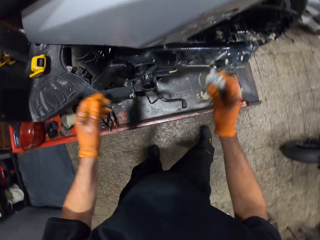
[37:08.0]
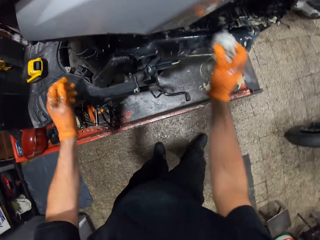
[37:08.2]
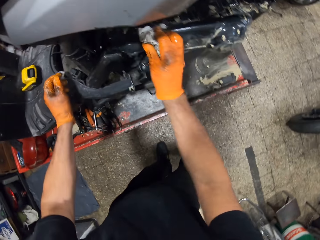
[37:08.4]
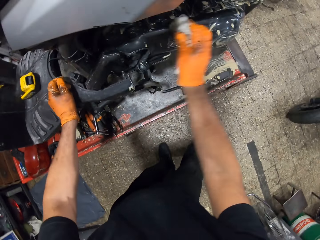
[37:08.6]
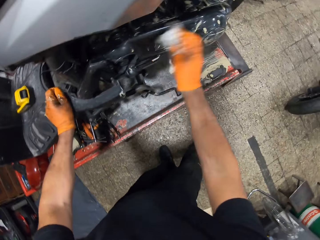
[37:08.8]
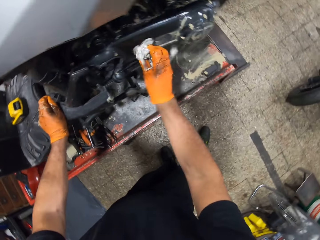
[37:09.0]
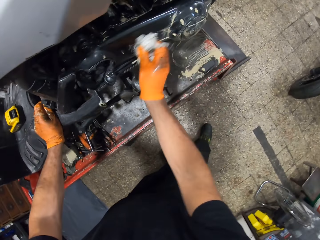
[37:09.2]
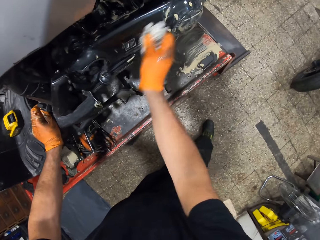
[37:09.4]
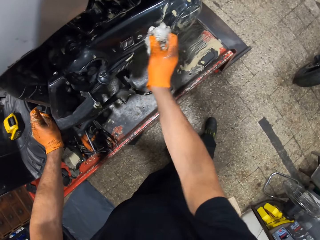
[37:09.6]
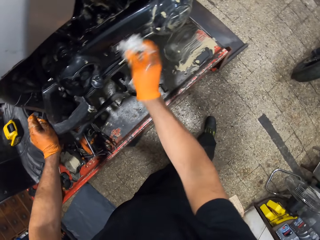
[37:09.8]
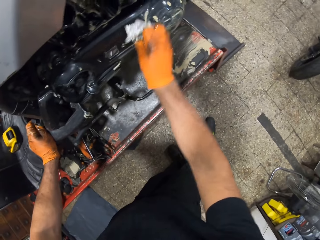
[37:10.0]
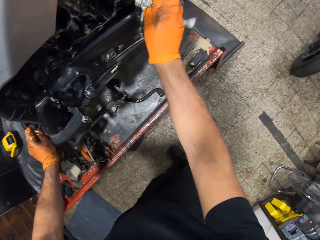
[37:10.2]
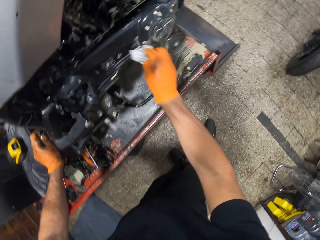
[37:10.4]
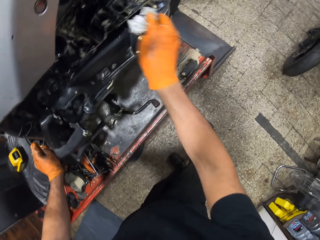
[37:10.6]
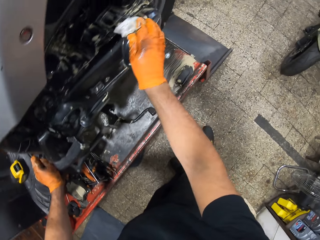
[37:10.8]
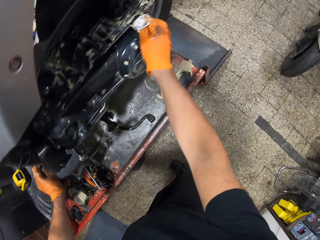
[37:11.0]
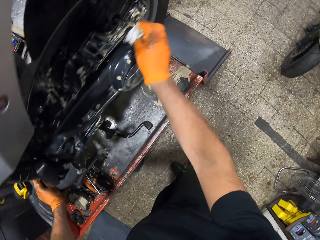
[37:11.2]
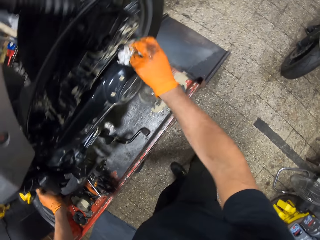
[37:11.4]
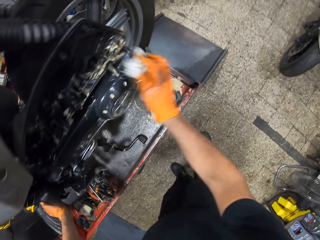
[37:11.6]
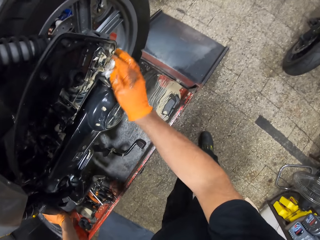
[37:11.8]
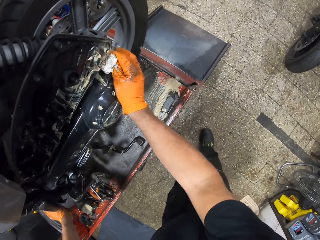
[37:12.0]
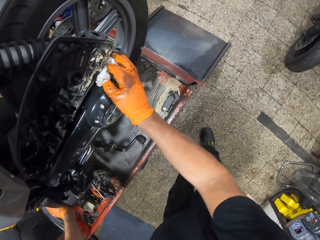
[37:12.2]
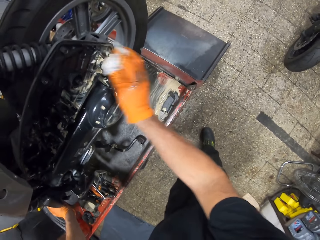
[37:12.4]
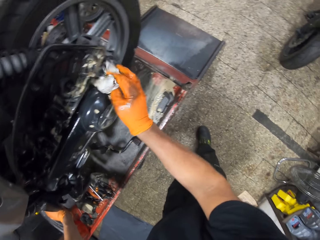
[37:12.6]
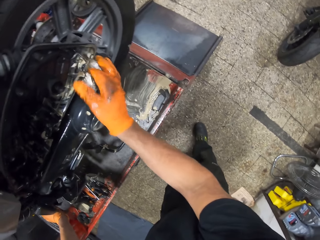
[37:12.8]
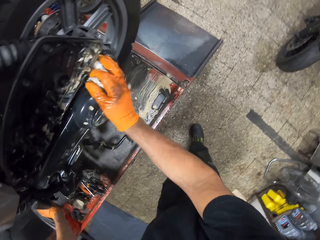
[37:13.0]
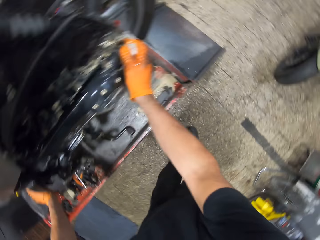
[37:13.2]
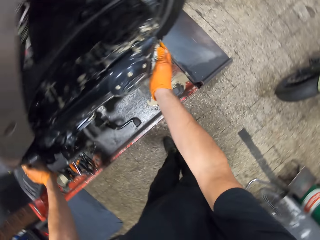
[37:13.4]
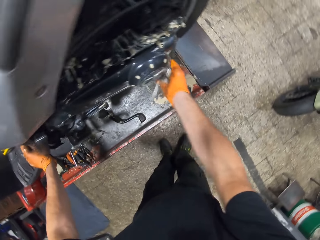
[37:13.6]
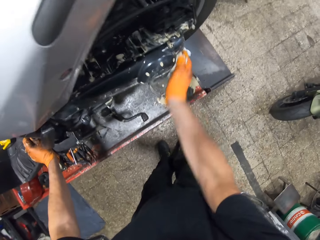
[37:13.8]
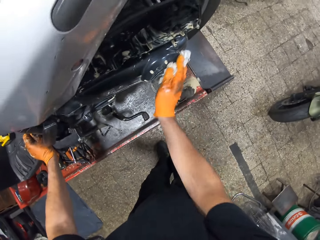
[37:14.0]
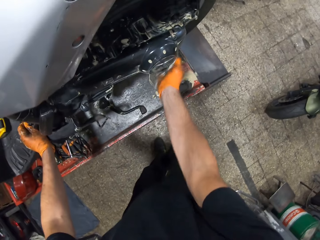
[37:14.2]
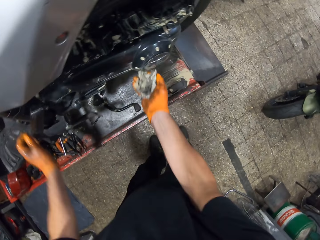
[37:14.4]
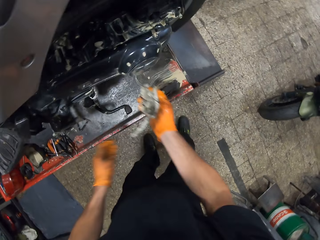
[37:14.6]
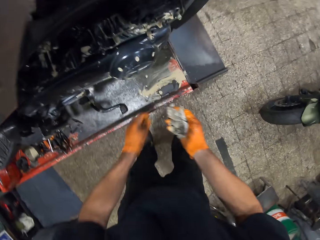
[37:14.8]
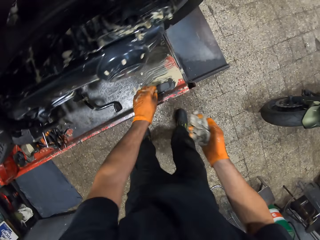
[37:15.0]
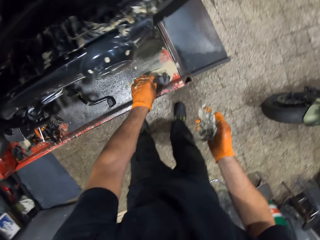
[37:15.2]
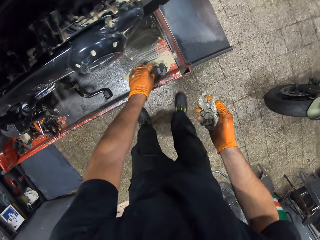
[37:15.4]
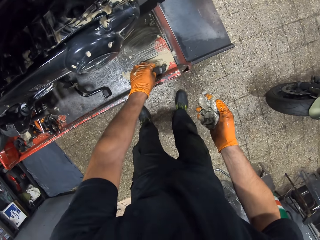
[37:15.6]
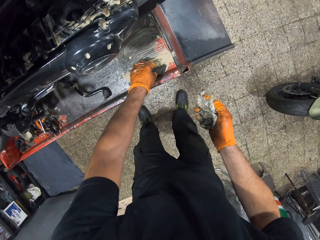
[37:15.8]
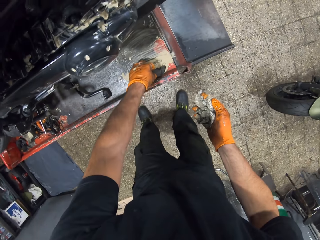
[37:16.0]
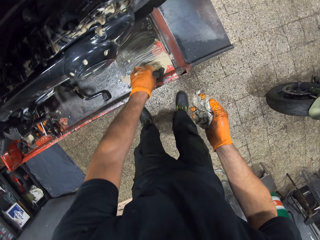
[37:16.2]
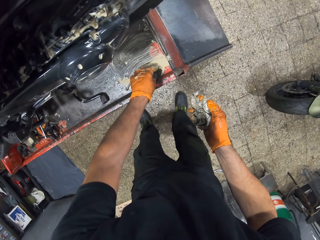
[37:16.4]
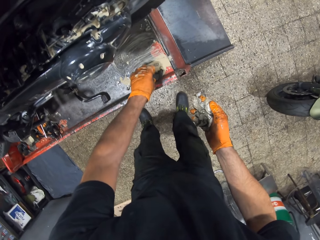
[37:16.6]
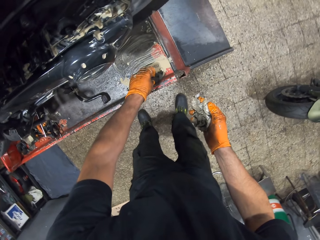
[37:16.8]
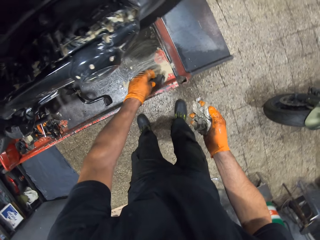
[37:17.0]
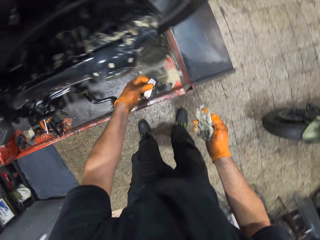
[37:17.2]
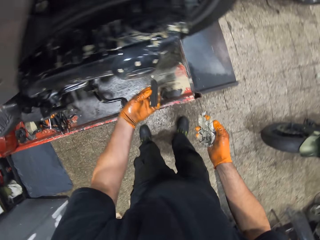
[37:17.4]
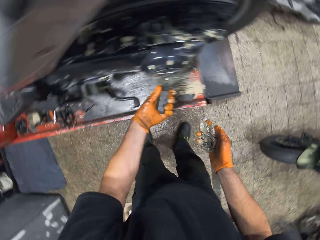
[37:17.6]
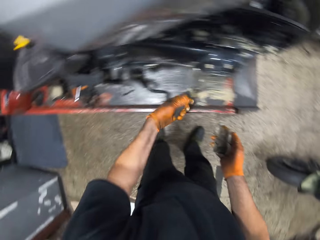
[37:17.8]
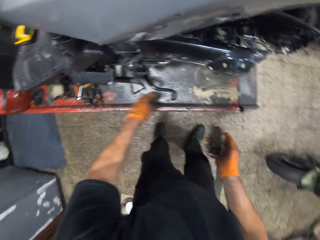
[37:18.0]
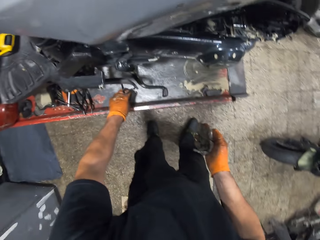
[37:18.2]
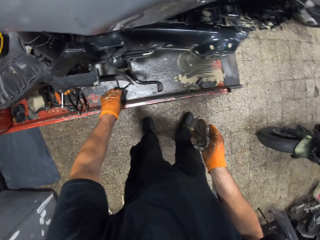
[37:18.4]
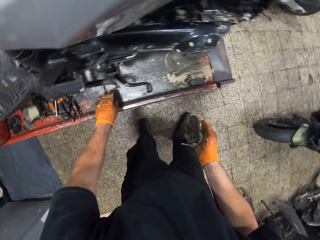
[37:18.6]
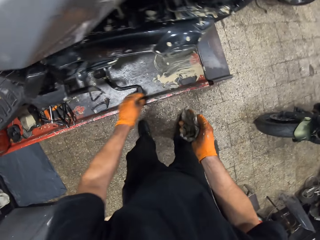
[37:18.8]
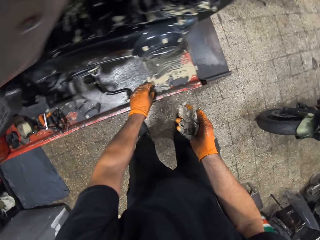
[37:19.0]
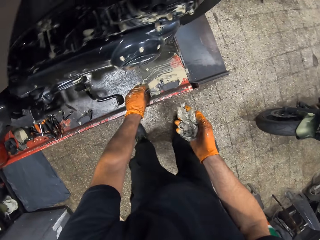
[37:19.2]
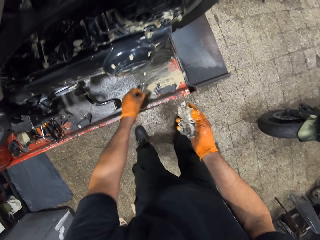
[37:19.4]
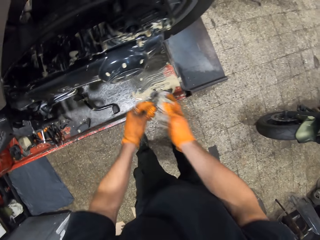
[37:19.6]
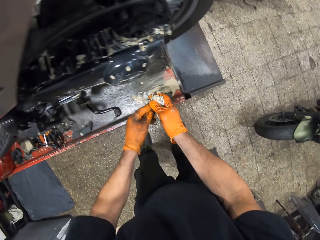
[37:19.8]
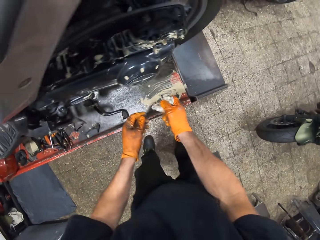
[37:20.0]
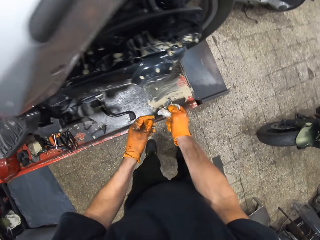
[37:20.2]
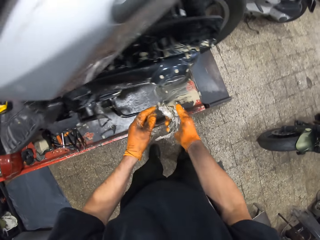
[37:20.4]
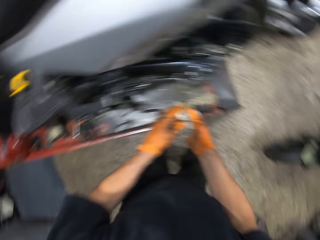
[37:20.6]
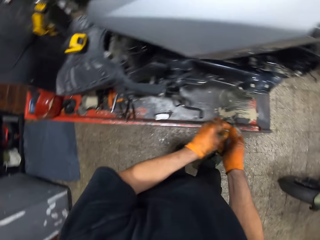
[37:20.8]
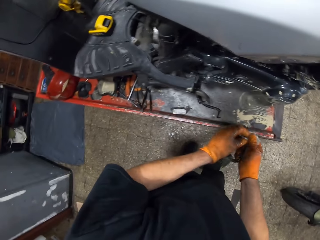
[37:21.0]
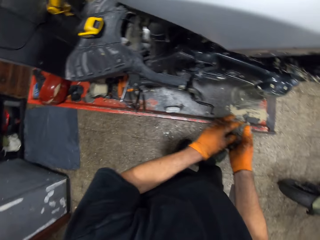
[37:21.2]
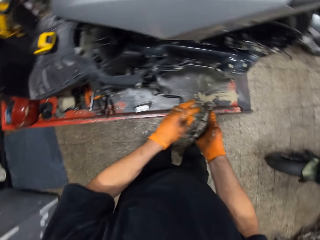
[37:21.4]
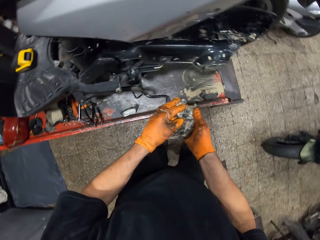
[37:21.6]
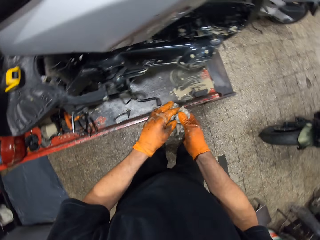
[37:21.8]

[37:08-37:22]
The camera wearer cleanses the scooter on the workshop lift table with the cloth in his gloved left hand. He walks around. He touches the scooter on the workshop lift table with his gloved left hand. He picks an iron on the workshop lift table with his gloved left hand. He drops the iron on the workshop lift table with his gloved left hand. He picks a nail on the workshop lift table with his gloved left hand. He cleanses the nail in his gloved left hand with the cloth in his gloved right hand.

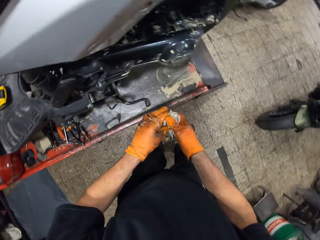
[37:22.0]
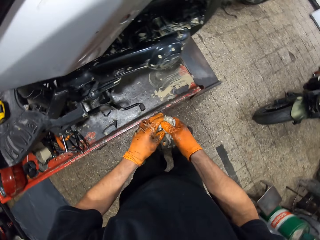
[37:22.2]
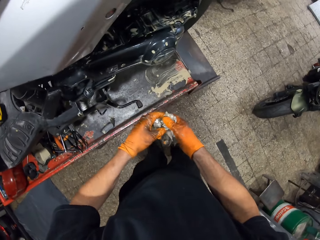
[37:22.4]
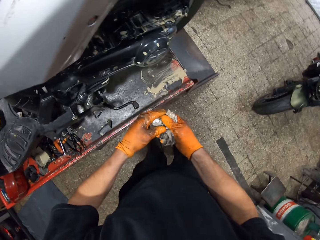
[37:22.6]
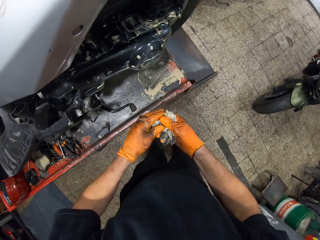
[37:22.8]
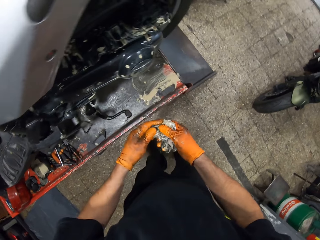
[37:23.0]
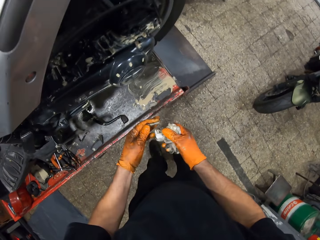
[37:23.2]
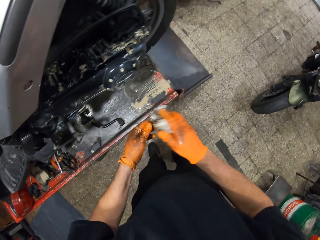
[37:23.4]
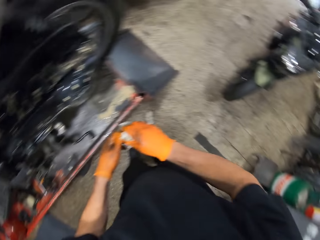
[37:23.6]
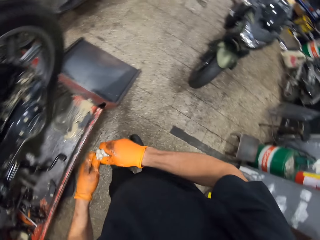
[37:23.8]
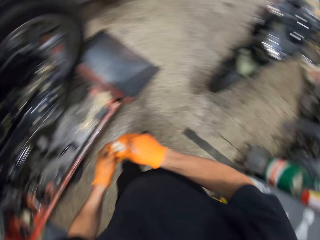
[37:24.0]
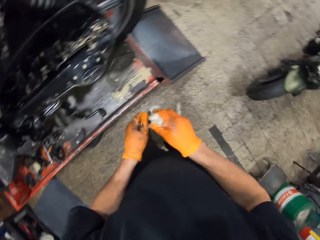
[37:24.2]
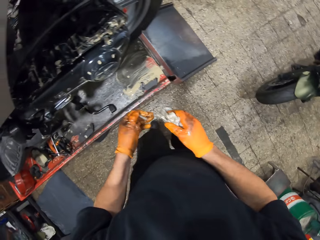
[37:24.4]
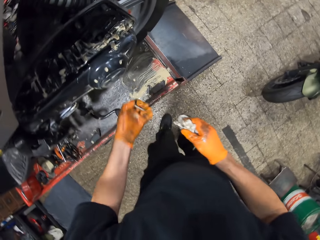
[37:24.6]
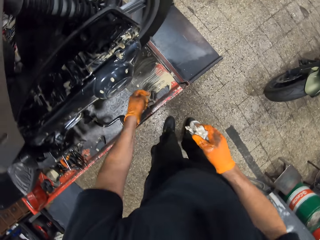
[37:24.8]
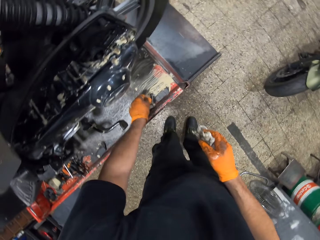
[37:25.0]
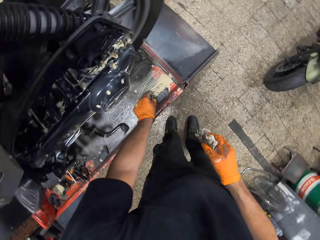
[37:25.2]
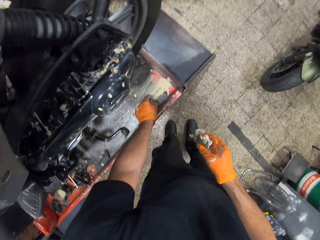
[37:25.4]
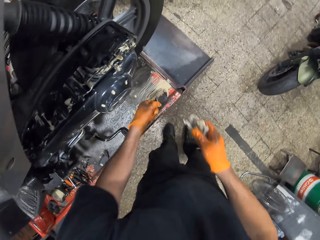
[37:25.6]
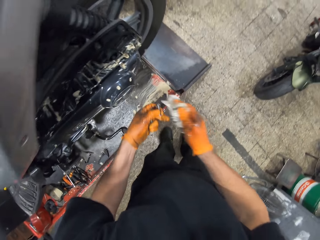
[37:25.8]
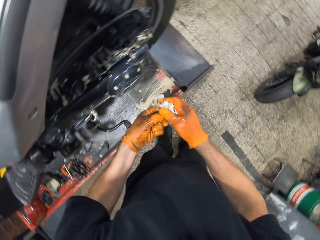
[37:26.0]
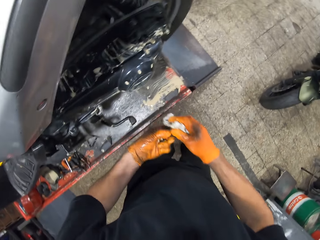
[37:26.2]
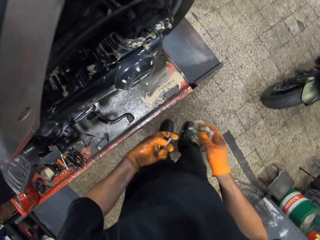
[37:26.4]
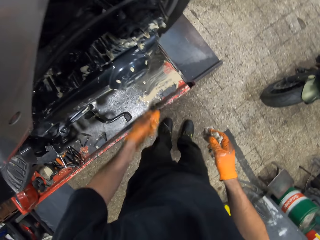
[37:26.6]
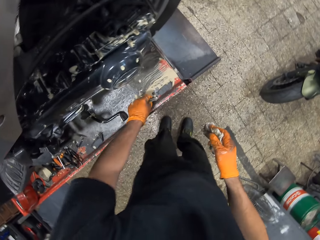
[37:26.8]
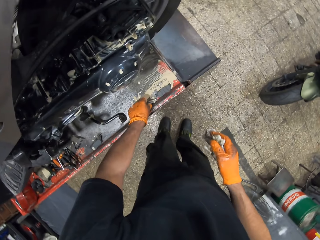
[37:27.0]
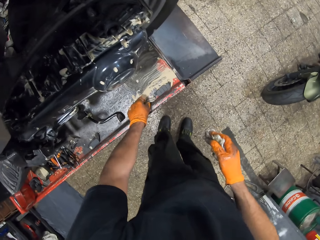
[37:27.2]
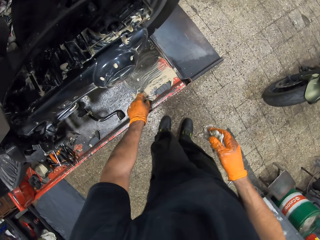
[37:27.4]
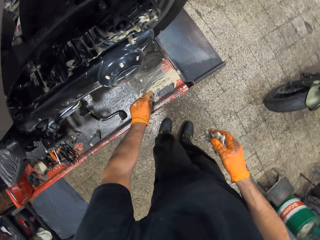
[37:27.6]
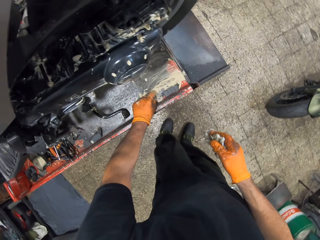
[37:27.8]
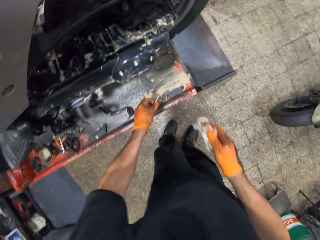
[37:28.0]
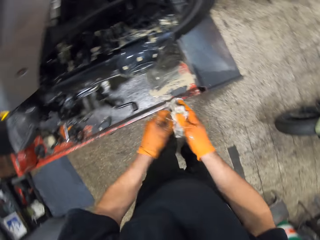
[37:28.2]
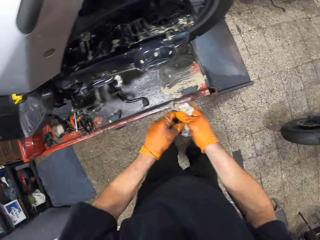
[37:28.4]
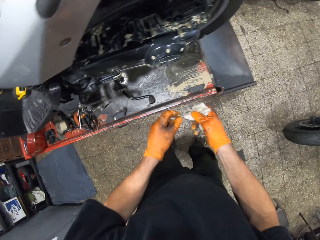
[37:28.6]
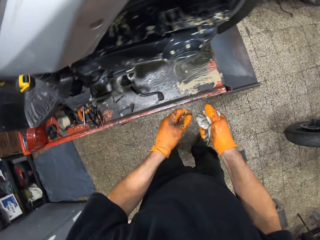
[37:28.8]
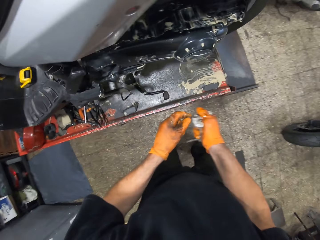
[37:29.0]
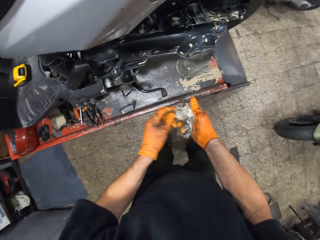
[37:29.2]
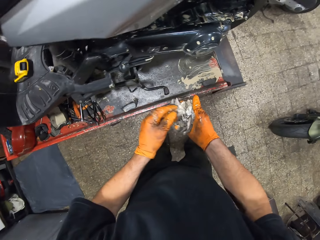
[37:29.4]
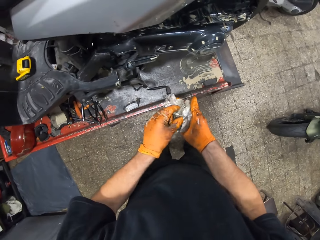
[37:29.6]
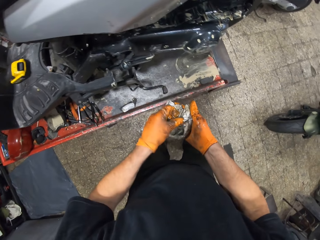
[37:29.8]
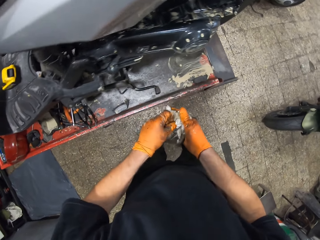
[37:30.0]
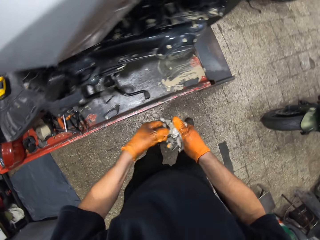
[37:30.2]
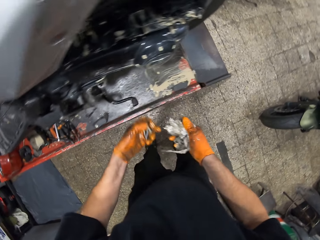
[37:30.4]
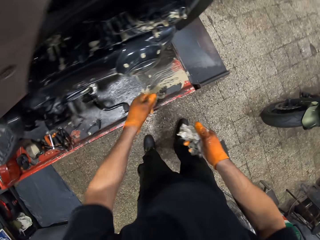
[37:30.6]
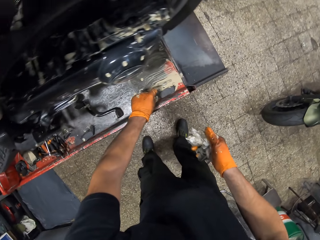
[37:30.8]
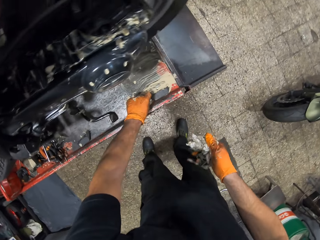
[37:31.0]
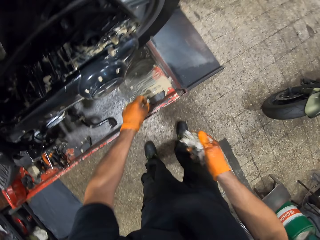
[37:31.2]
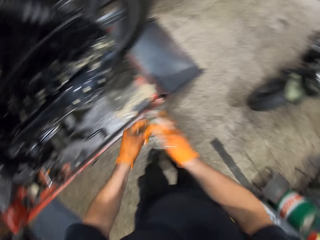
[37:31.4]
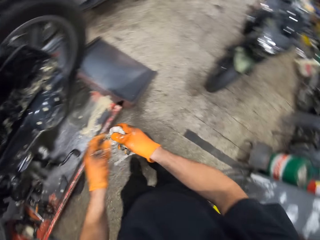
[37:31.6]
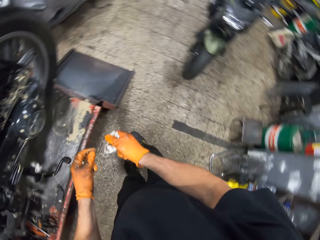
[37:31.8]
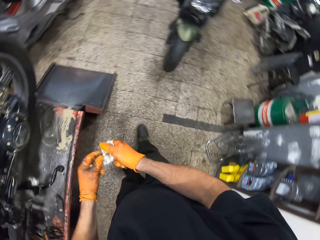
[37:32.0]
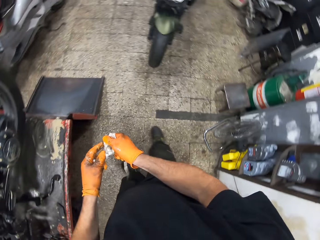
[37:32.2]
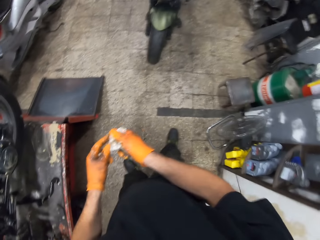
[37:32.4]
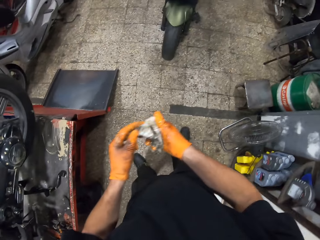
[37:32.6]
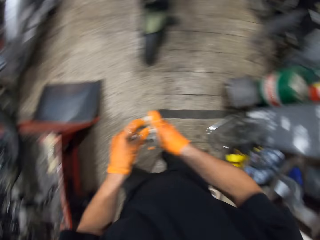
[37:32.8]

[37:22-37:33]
The camera wearer wipes the screws. He picks a nail on the workshop lift table with his gloved left hand. He cleanses the nail in his gloved left hand with the cloth in his gloved right hand. He picks a nail on the workshop lift table with his gloved left hand. He cleanses the nail in his gloved left hand with the cloth in his gloved right hand. He picks a nail on the workshop lift table with his gloved left hand. He cleanses the nail in his gloved left hand with the cloth in his gloved right hand. He turns to his right in the workshop.
